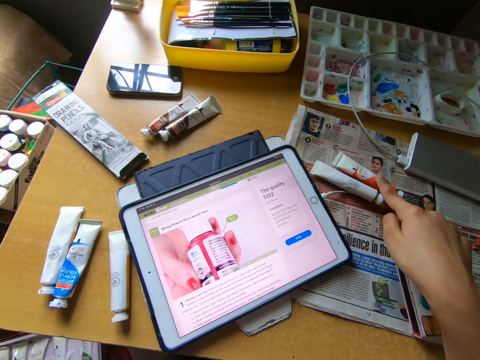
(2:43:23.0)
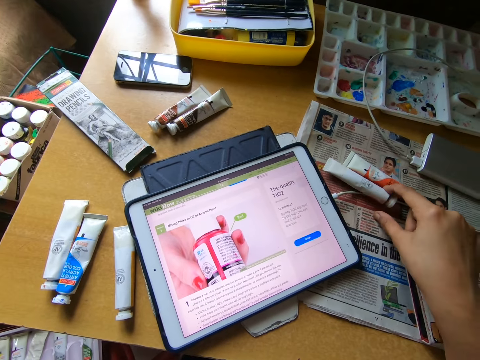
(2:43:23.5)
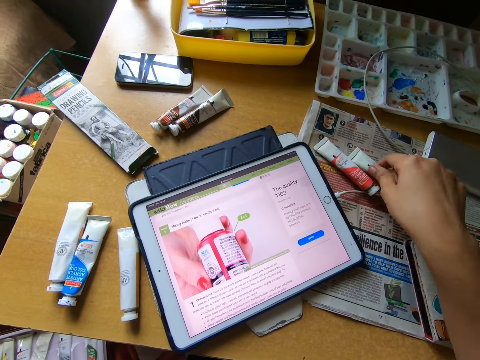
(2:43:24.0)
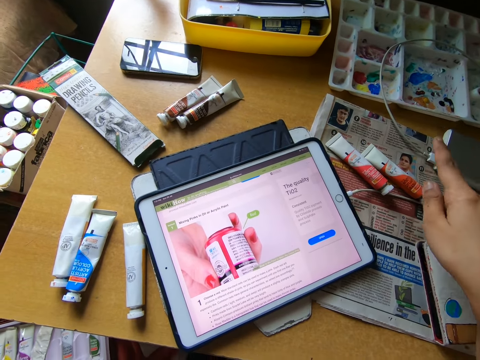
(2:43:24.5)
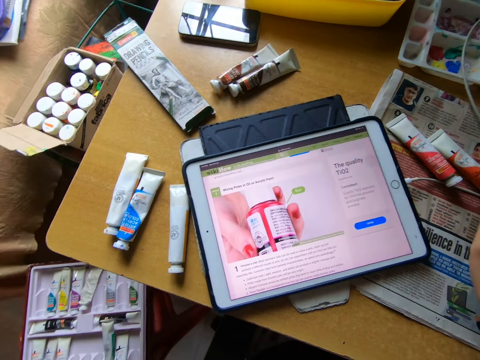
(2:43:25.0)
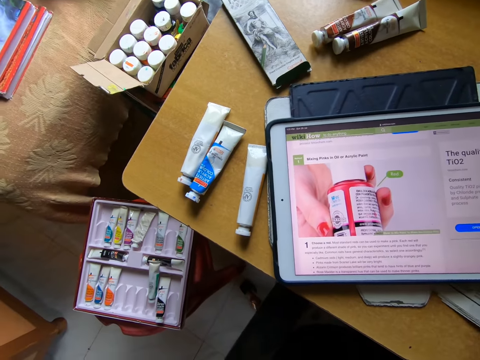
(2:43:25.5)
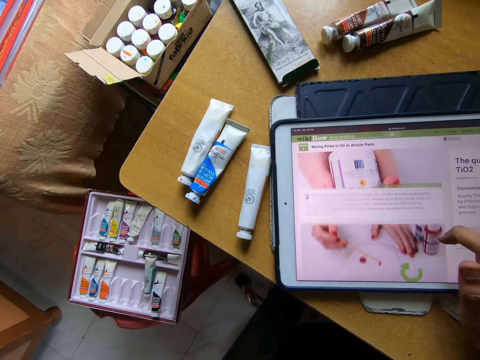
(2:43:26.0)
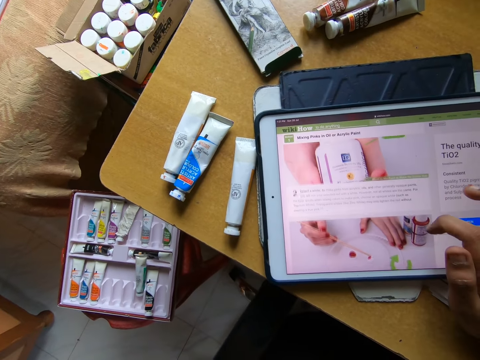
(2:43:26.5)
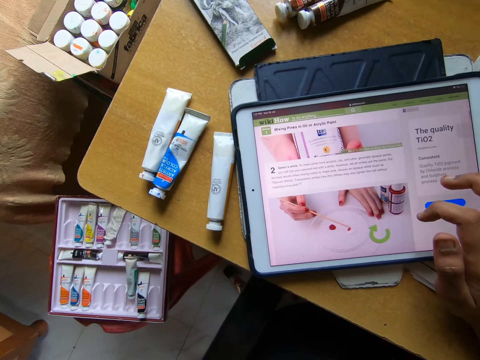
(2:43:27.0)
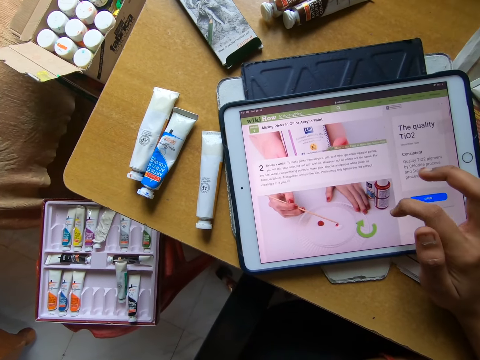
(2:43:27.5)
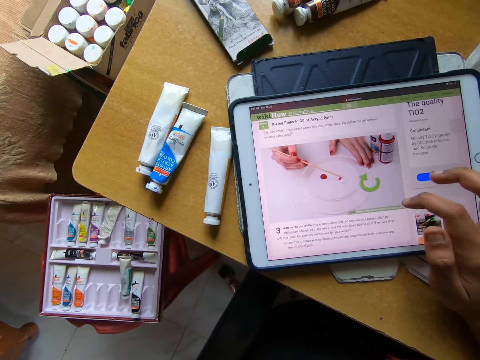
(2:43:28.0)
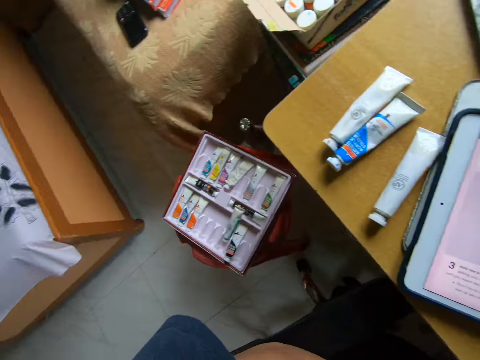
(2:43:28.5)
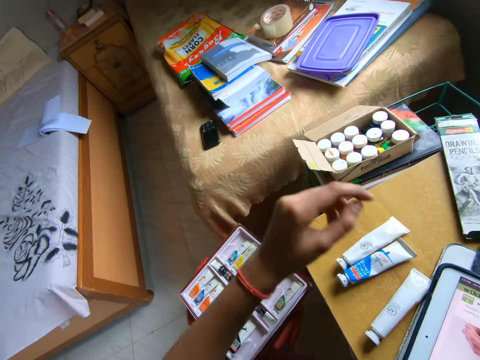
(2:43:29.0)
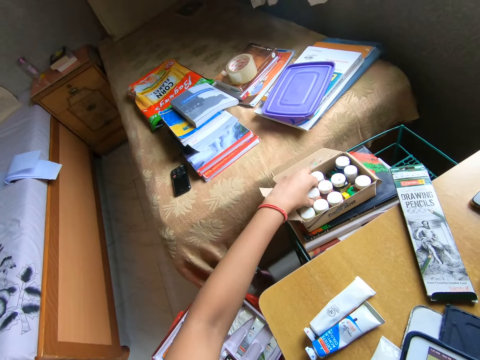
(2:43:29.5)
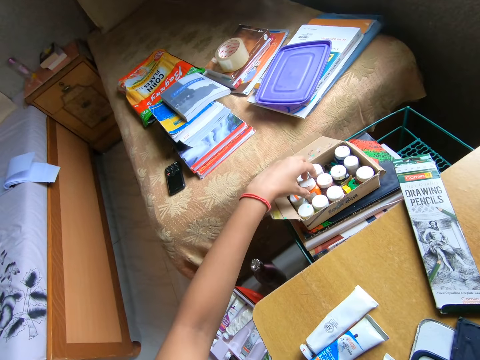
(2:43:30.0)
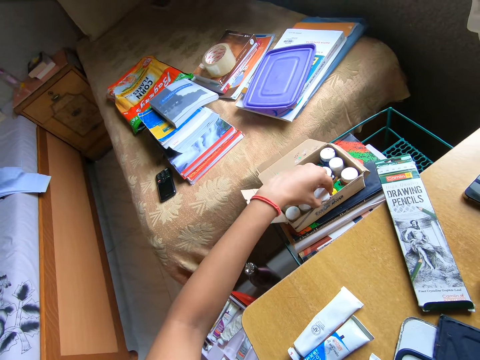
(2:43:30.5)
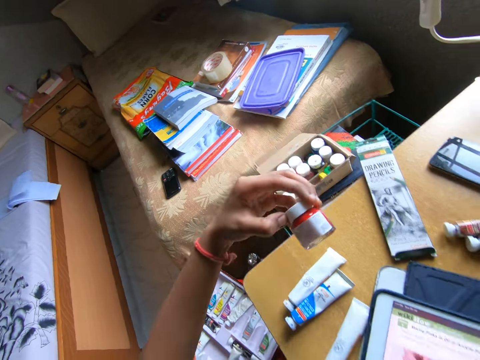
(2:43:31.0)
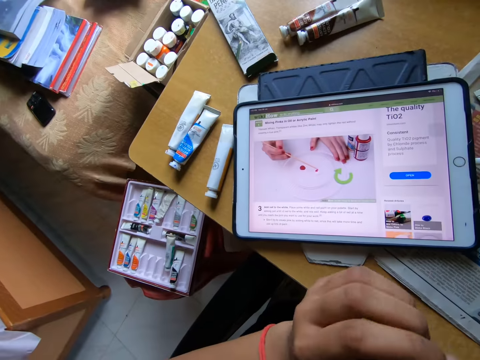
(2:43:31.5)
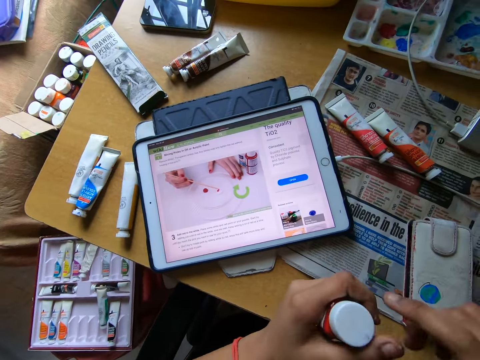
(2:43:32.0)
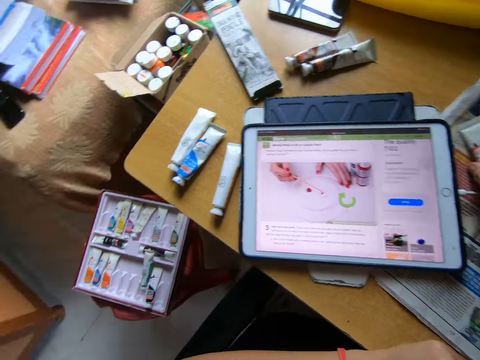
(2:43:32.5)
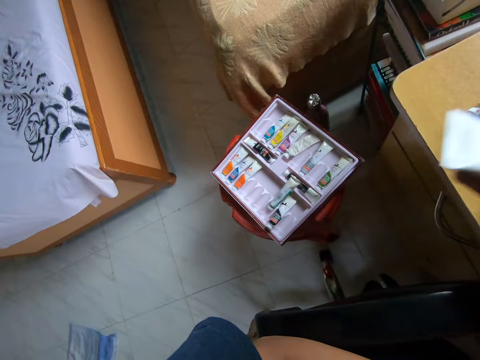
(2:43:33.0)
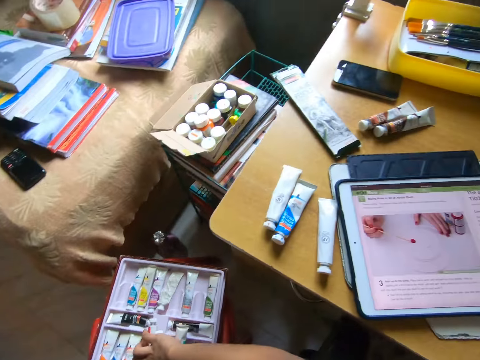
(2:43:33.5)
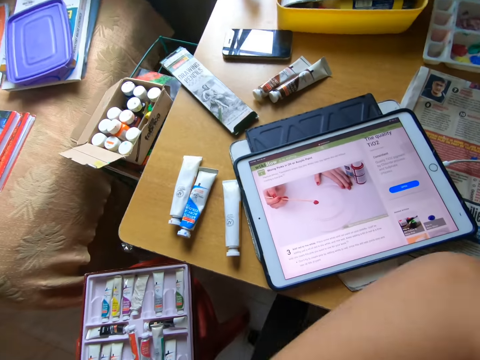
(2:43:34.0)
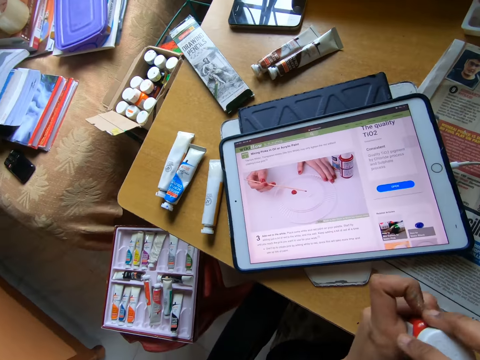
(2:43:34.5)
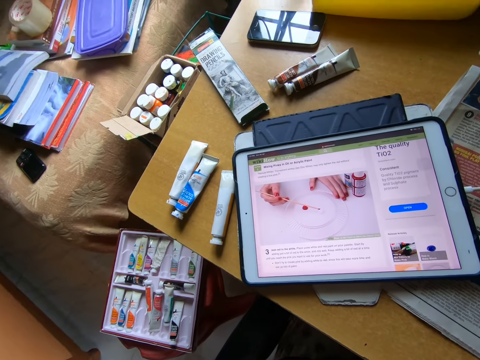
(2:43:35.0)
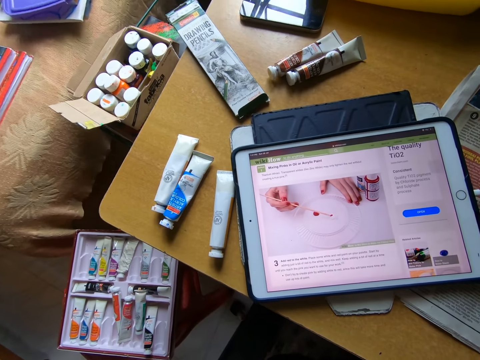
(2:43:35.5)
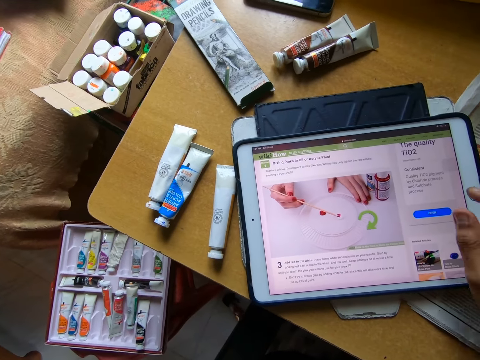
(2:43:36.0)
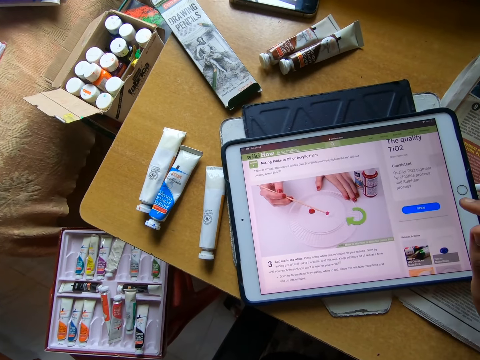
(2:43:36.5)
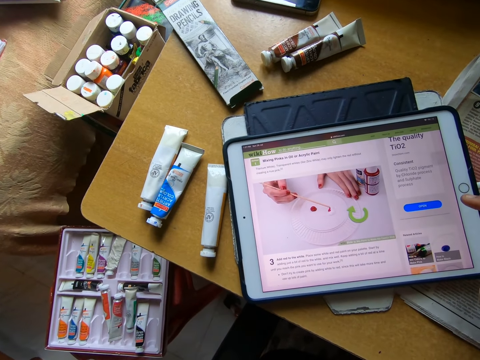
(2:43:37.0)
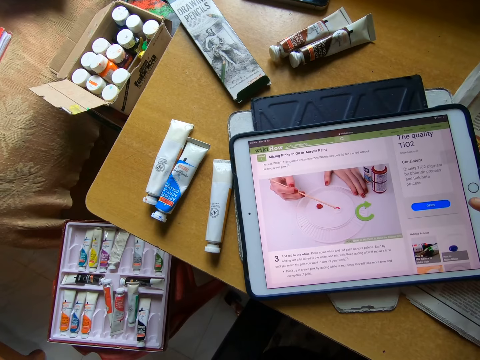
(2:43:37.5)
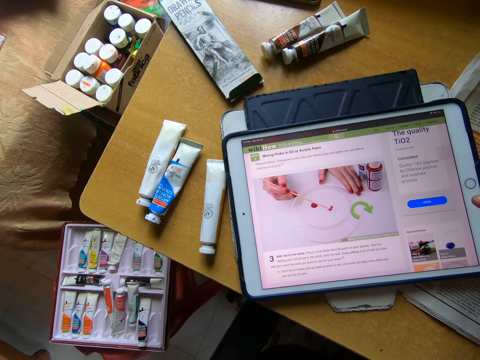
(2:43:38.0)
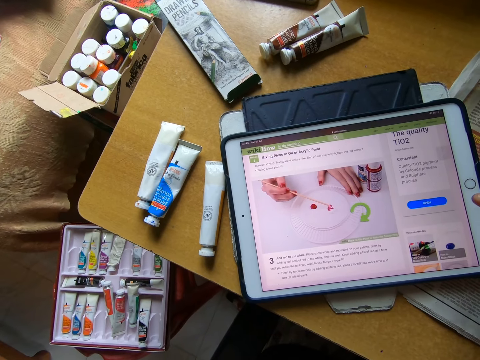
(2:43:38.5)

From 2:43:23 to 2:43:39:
The camera wearer taps on a paint bottle or paint tube on a table with her right hand. They look around a room. They operate the tablet phone on the table with his right hand. They look around the room. They pick up a paint container from a paint pack or box with his left hand. They hold the paint container with both hands. They open a lid from the paint bottle. They touch the paint tube on the table with his right hand. They pick up paint bottles from the table. They drop the paint tube in the paint pack with his left hand. They hold the paint container with both hands. They look around the room.

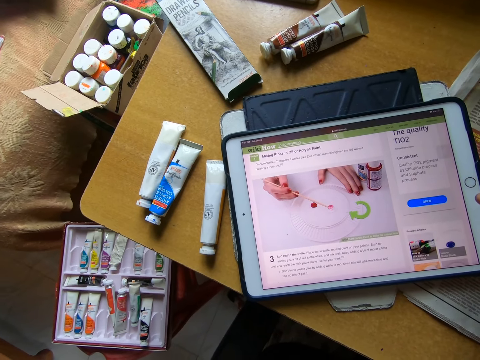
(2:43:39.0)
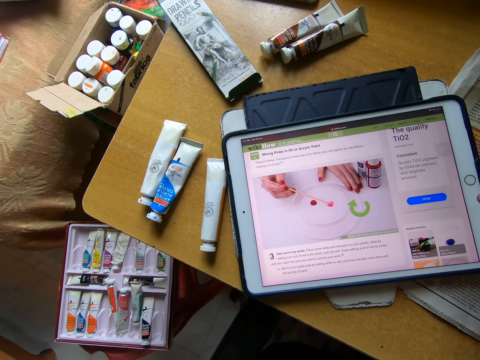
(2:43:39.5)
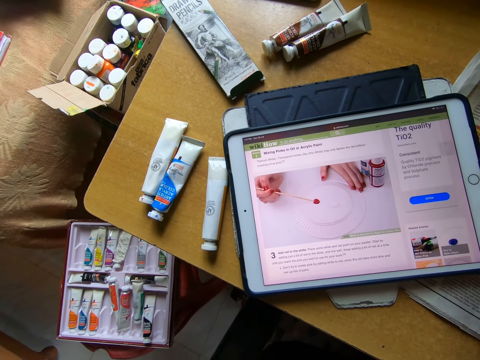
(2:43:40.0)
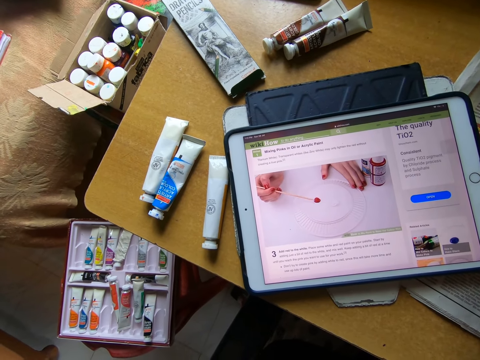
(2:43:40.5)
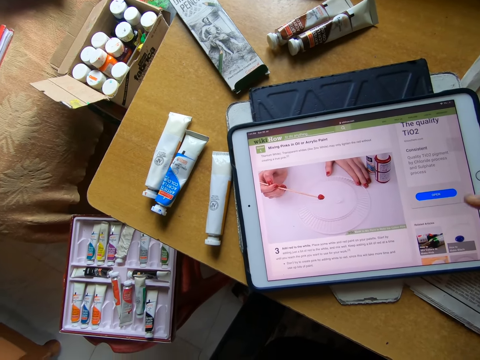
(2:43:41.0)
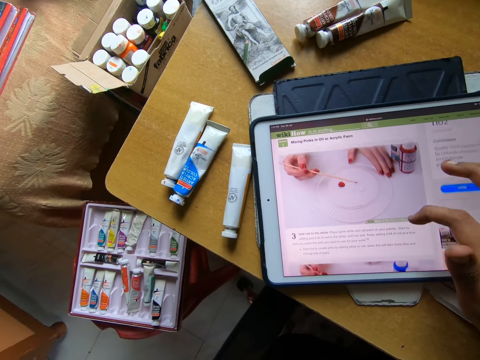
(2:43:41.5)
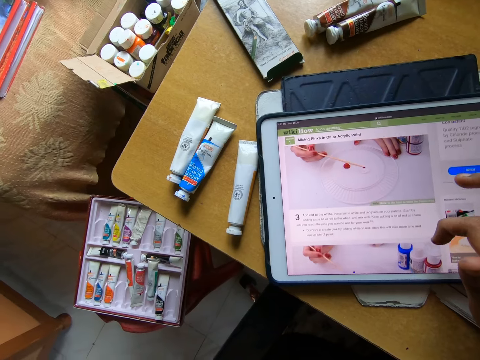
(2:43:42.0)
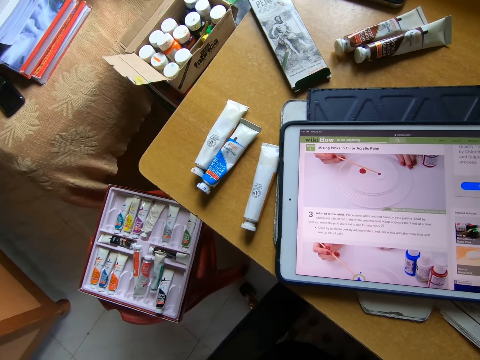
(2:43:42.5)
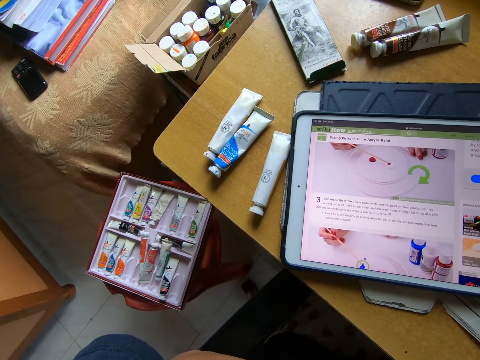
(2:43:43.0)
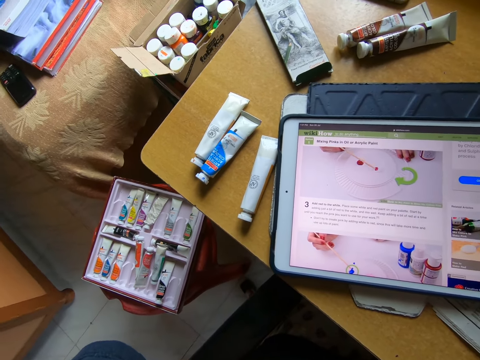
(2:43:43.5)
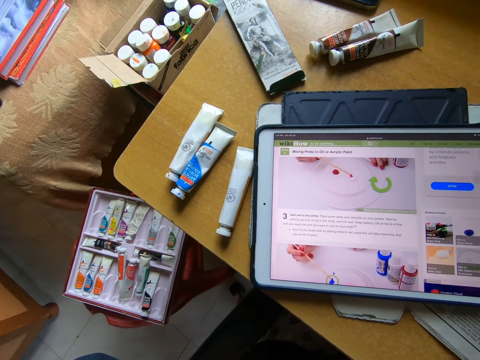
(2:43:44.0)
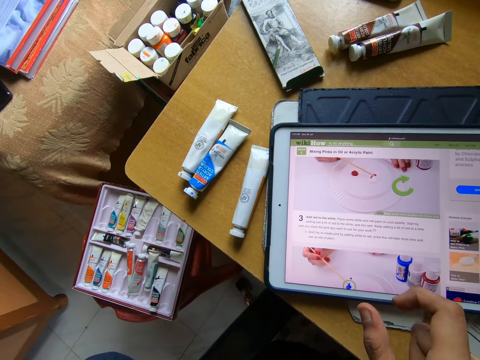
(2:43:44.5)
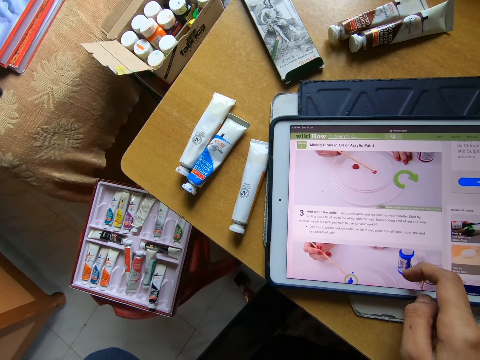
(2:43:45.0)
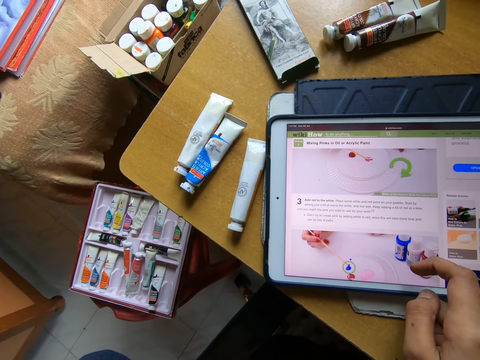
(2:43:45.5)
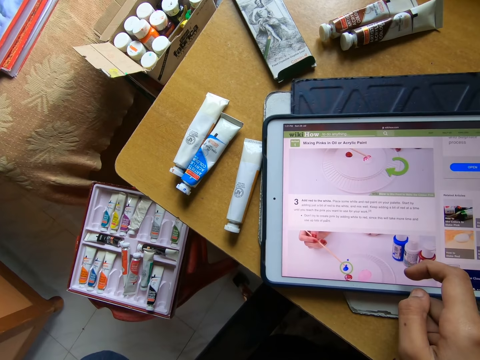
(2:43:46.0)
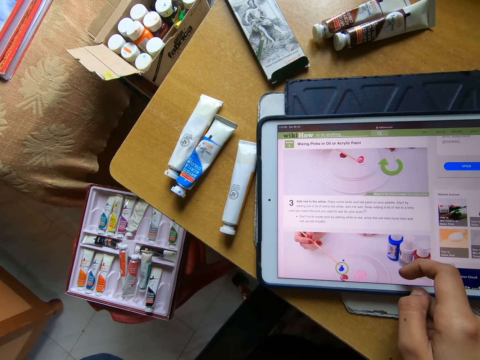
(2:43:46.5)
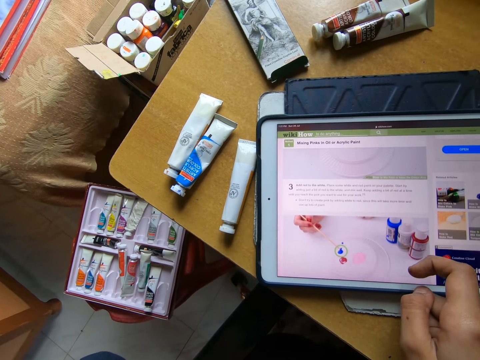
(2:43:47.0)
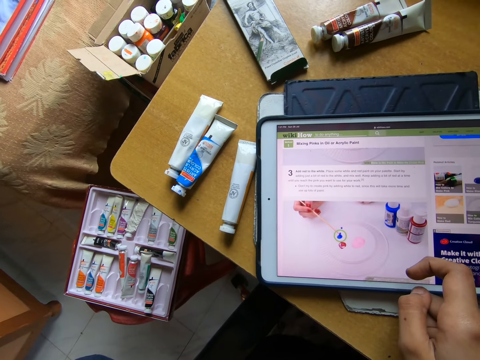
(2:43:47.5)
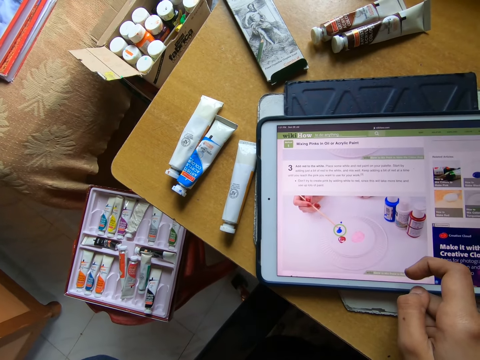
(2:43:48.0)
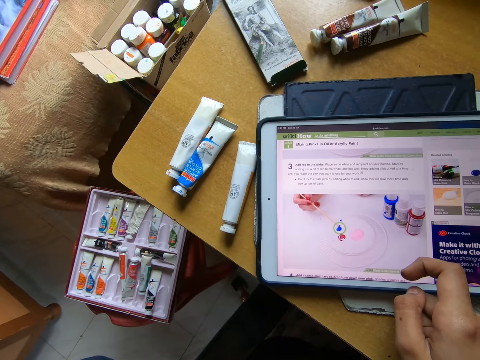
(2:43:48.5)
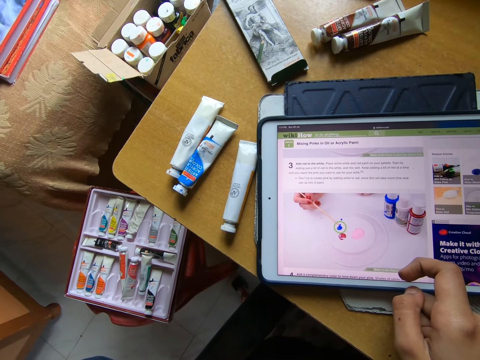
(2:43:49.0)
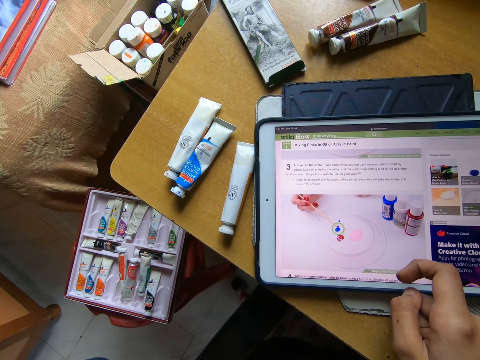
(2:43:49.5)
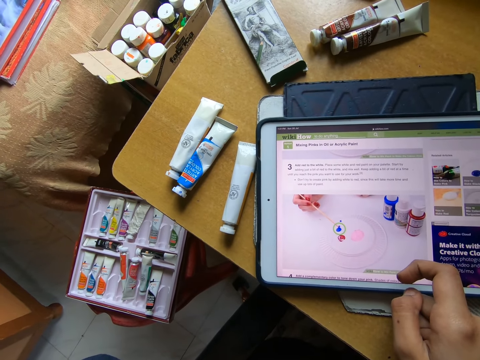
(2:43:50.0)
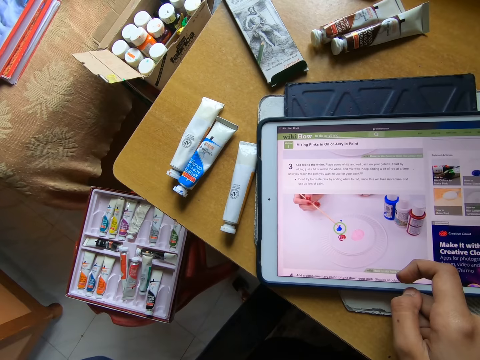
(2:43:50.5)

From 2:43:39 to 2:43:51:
The camera wearer operates the tablet phone on the table with his right hand. They look around a room. They operate the tablet with her hand.
